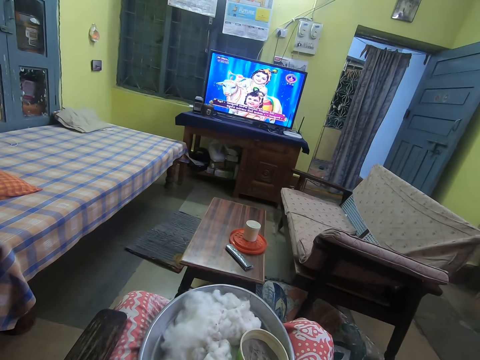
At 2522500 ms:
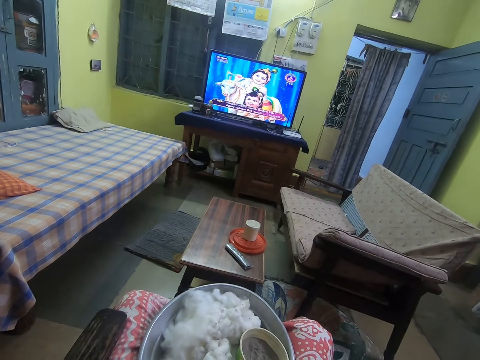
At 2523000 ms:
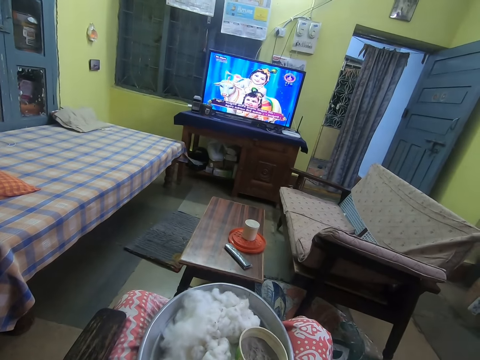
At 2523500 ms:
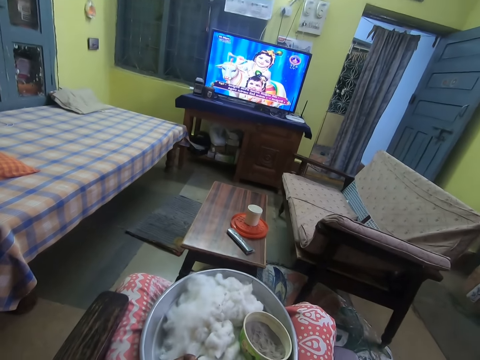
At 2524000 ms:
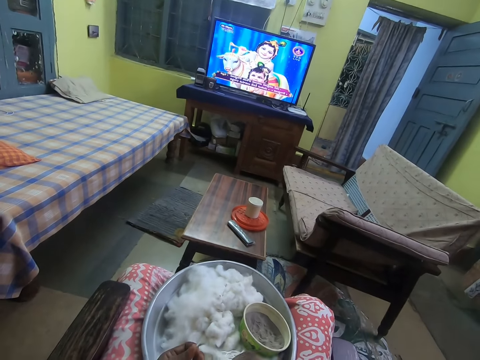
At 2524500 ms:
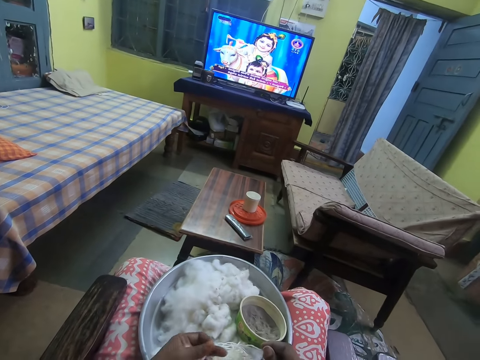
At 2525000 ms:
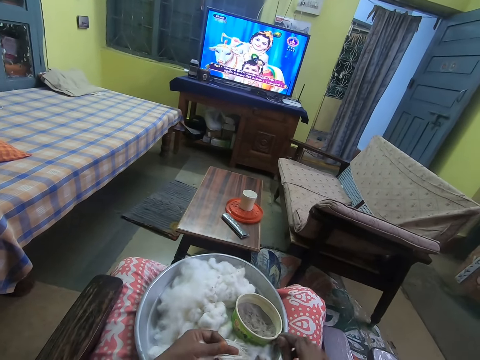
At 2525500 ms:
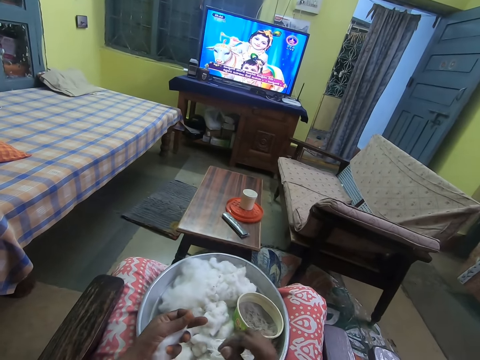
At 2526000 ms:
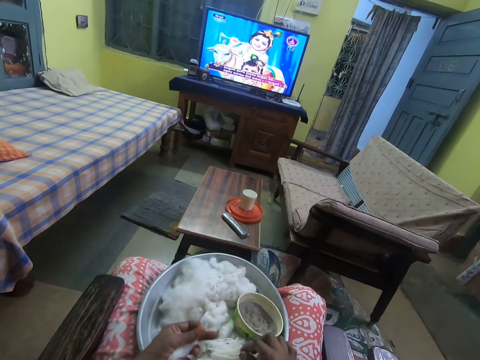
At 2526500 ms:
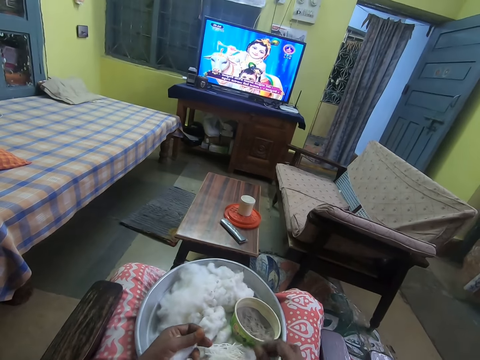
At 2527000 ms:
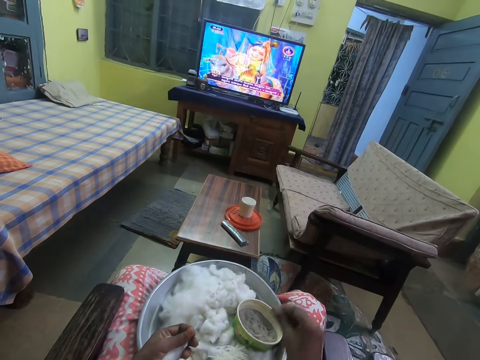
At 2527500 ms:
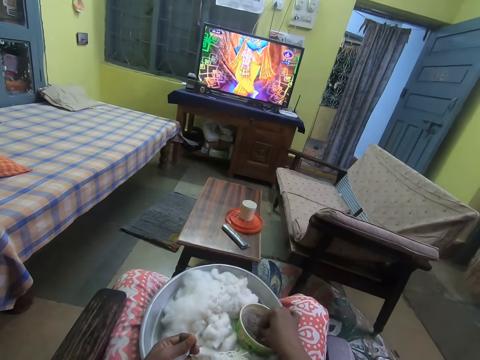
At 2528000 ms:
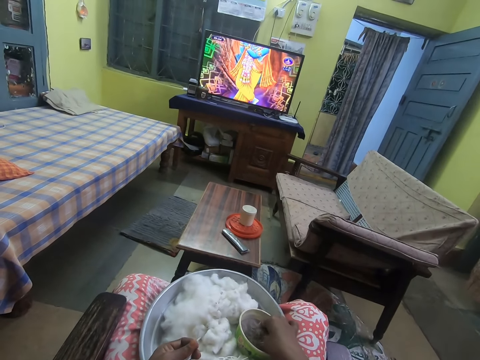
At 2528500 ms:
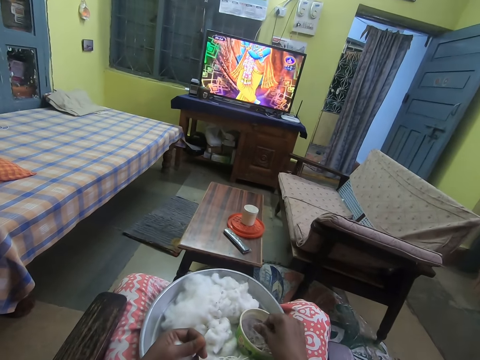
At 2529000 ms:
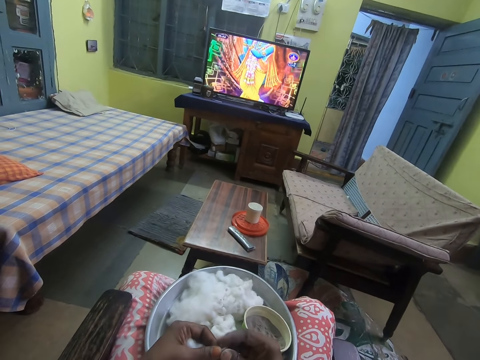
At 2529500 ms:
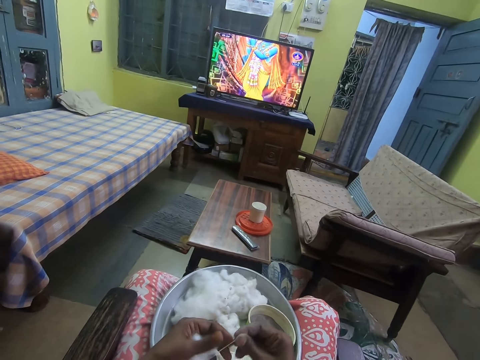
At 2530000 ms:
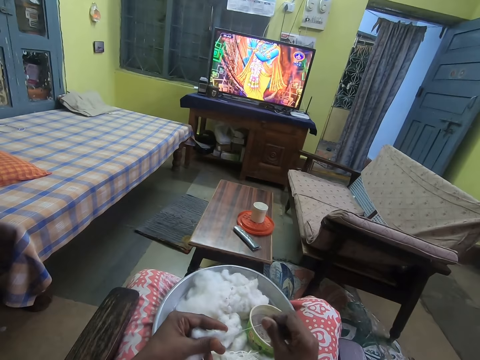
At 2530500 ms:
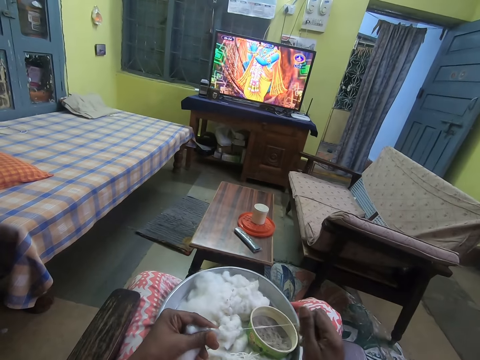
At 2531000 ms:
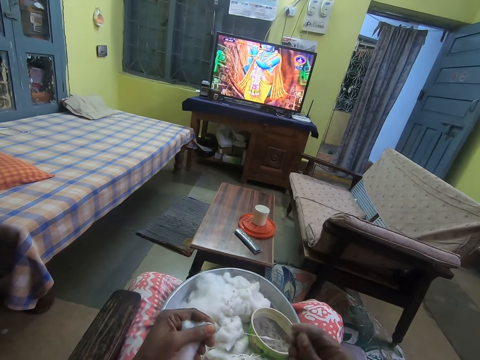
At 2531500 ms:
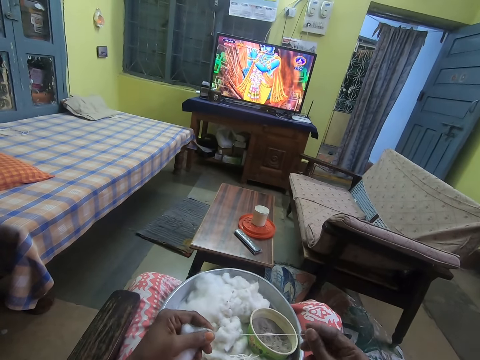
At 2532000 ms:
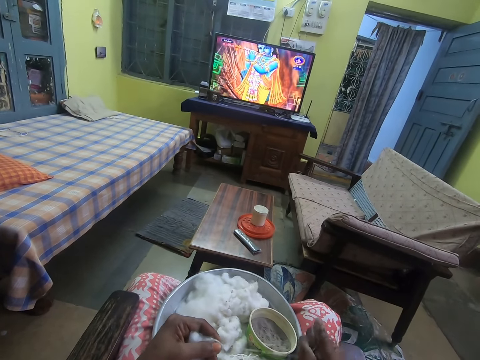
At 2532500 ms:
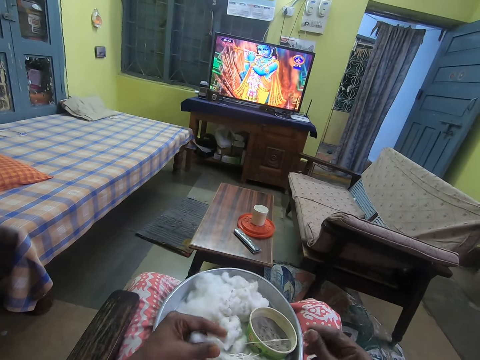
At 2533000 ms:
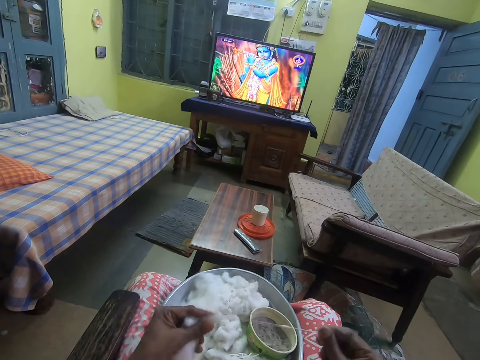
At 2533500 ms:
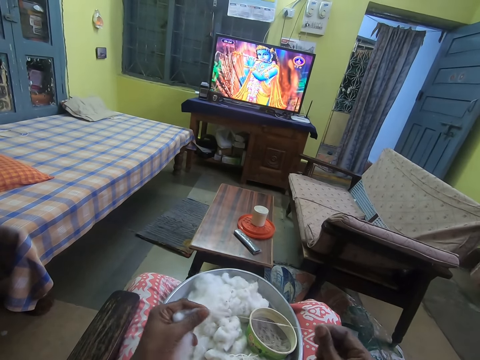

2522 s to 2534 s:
The camera wearer picks the cotton from her left hand with her right hand. She places the cotton wool thread in the tray. She rubs her fingers on the ash in a bowl. She touches the ashes in the bowl on the tray with her right hand. She picks the cotton from her left hand with her right hand. She rolls the cotton with both hands. She unwinds the cotton wool into thread.

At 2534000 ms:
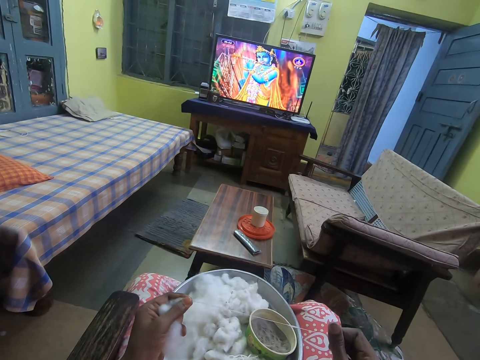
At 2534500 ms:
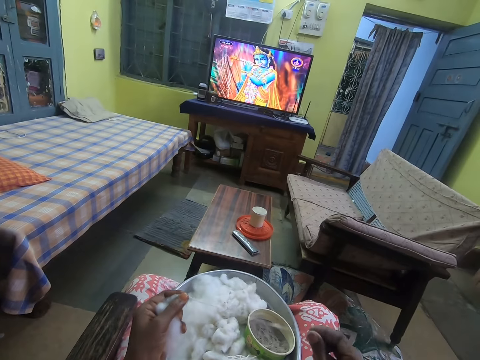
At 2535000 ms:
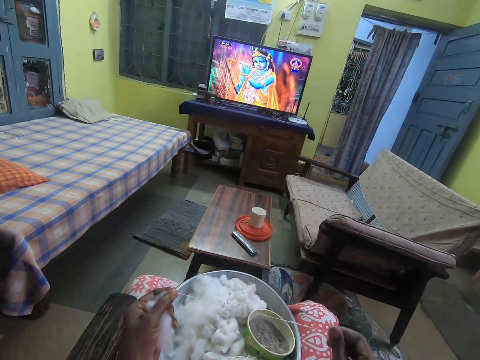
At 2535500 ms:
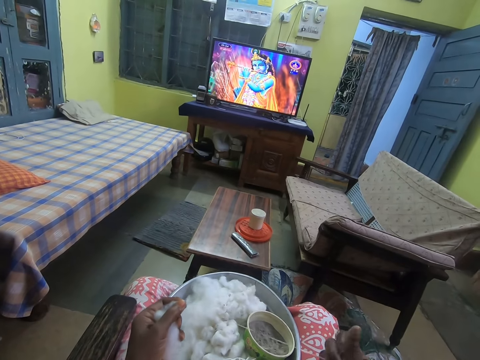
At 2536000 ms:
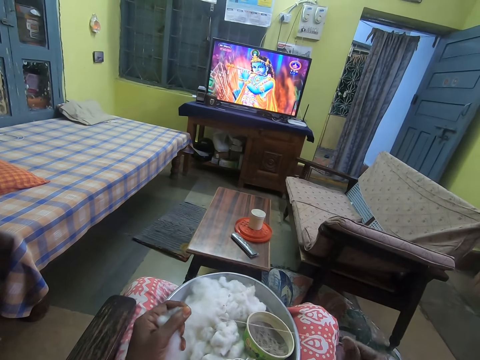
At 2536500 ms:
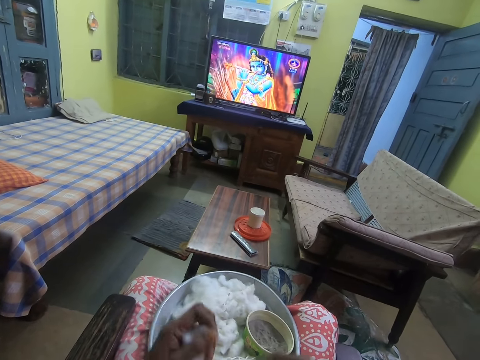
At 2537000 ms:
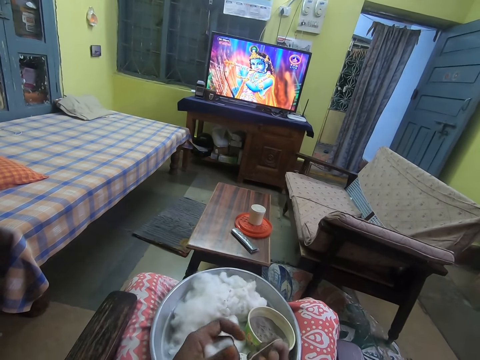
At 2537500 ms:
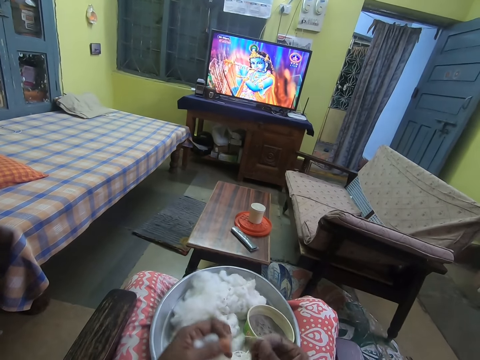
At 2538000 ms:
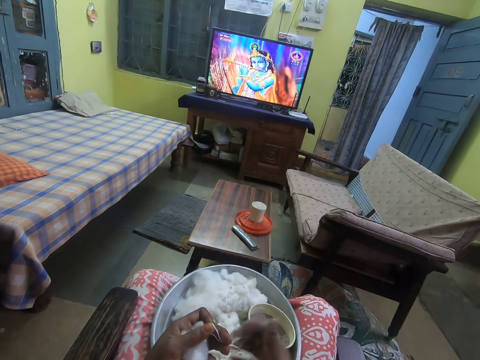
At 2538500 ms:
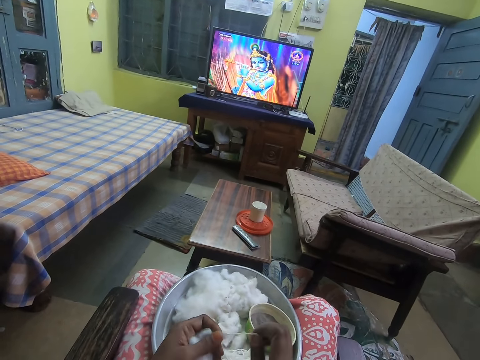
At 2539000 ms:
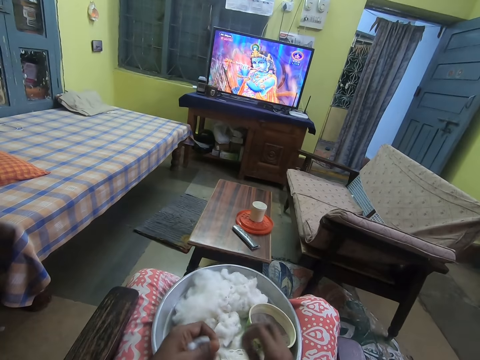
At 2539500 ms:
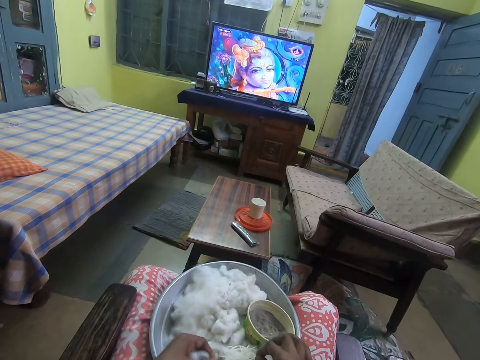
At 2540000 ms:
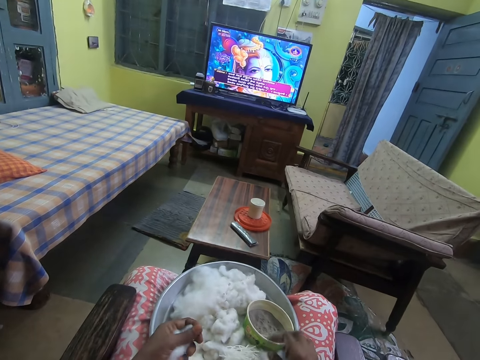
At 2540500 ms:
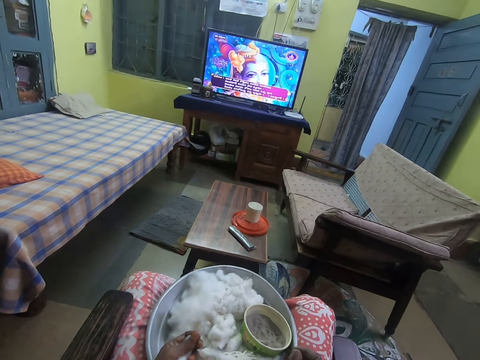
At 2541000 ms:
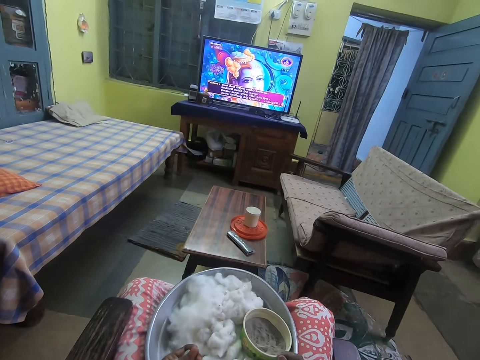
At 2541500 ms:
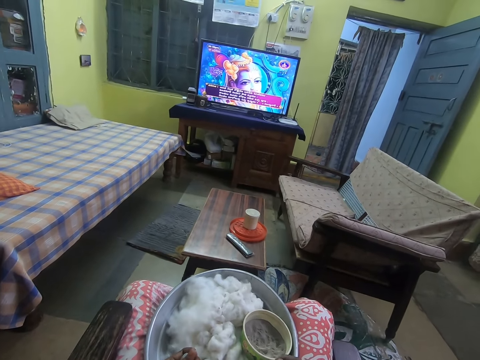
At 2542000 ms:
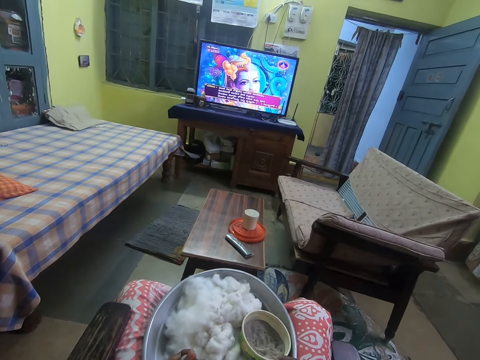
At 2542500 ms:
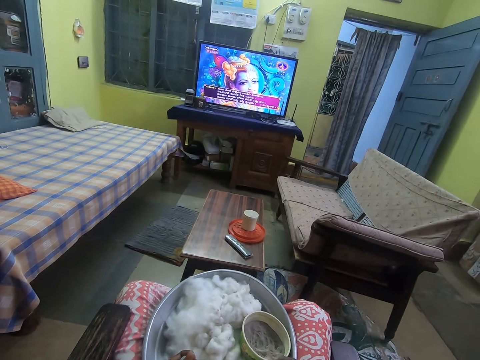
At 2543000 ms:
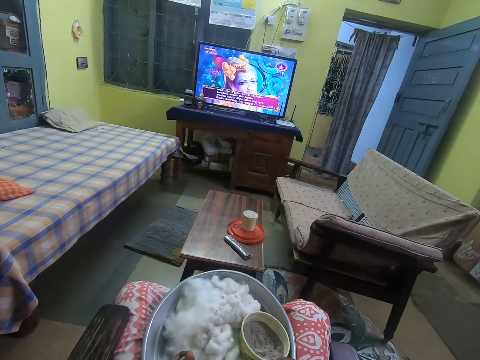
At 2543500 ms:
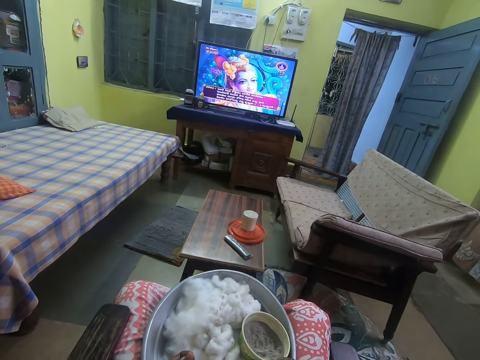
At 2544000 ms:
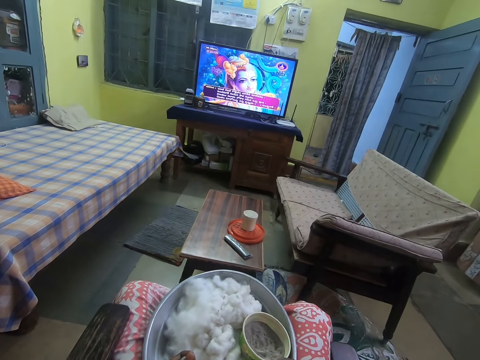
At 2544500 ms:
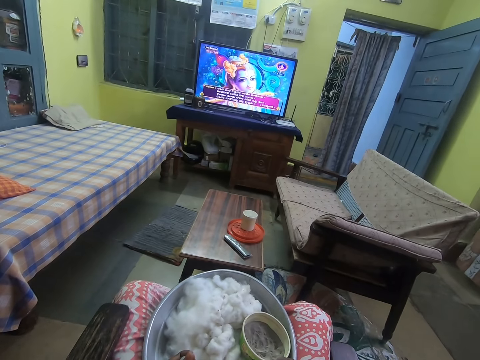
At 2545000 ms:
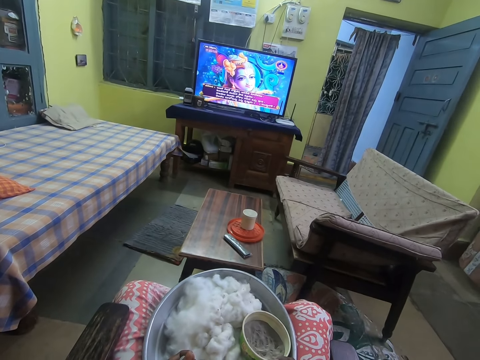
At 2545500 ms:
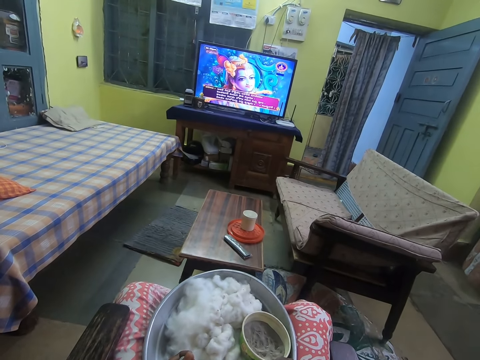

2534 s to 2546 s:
The camera wearer drops the rolled cotton on the tray on her laps with her right hand. She puts her hand on the tray.

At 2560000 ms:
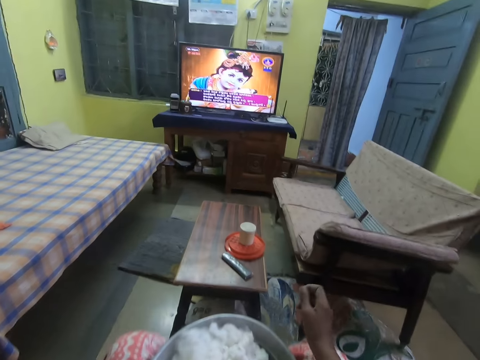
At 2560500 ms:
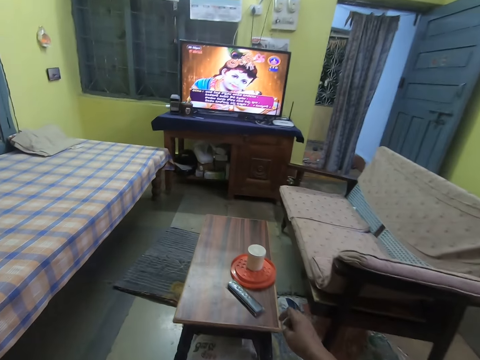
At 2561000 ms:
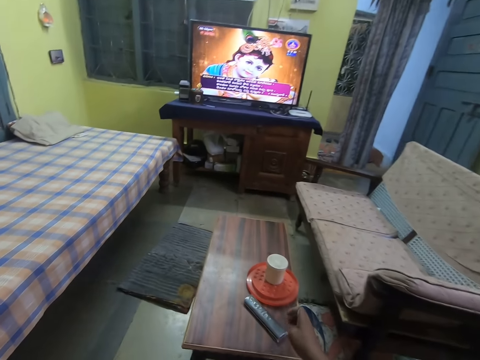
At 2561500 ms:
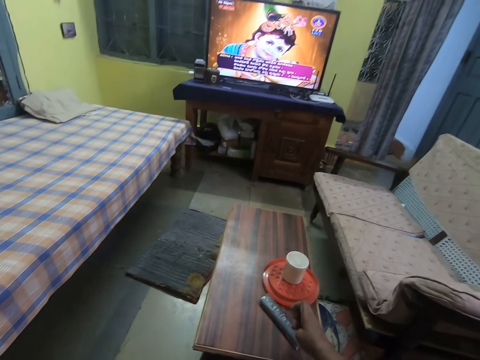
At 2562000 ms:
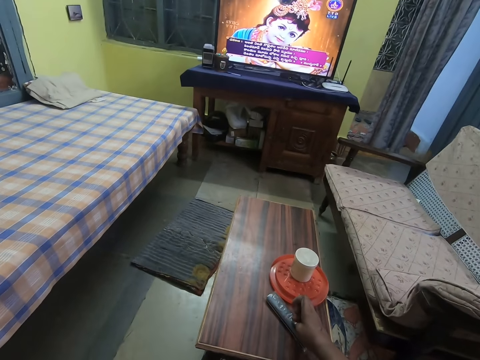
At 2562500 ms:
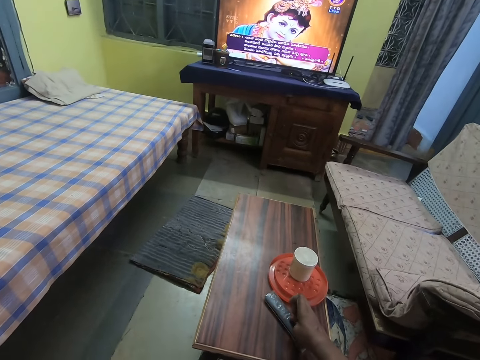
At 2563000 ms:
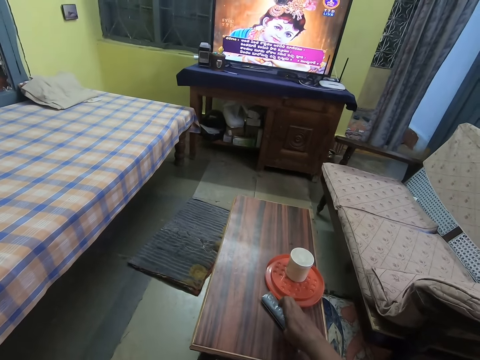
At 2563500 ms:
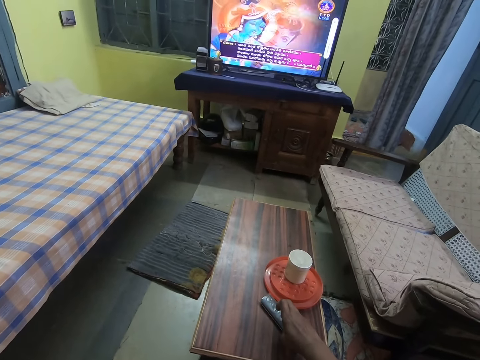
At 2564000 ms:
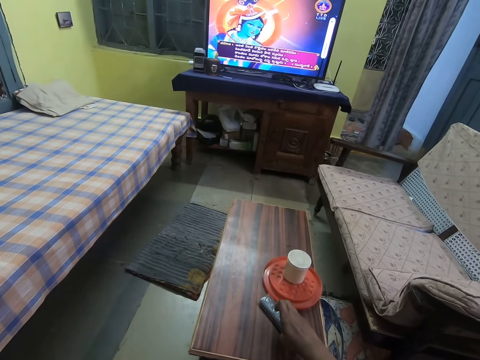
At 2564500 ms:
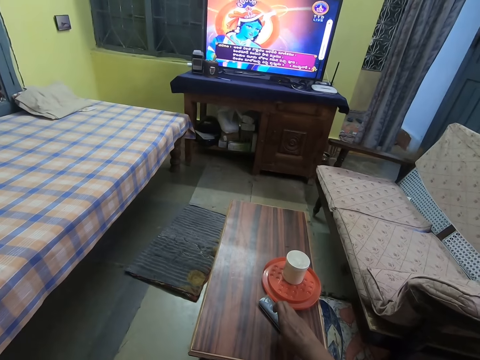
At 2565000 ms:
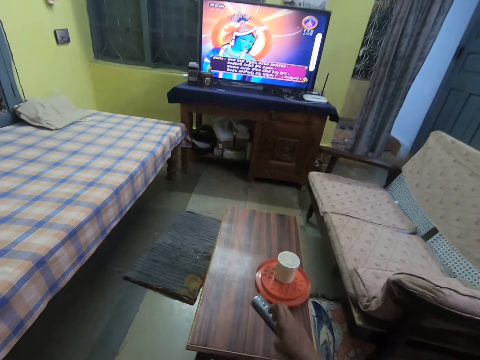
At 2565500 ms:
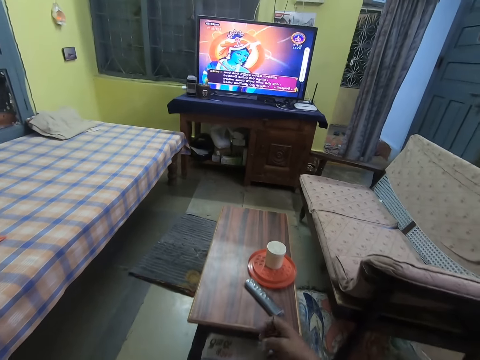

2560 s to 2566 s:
The camera wearer presses a television remote on a table in a parlor with her right hand.
